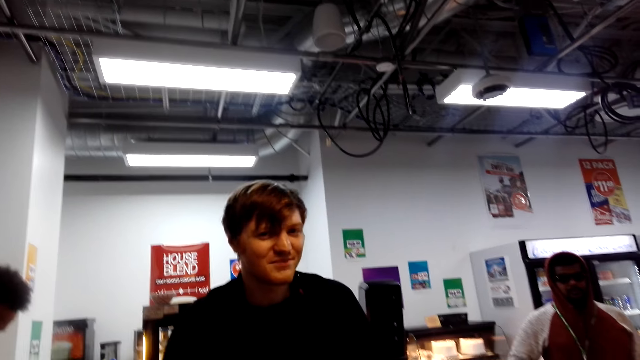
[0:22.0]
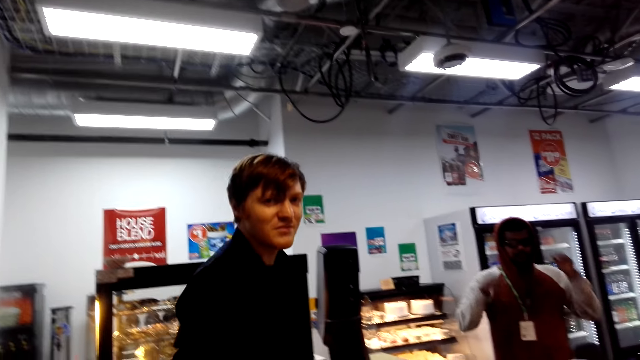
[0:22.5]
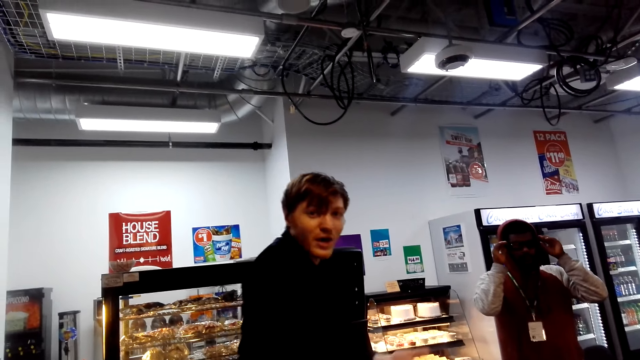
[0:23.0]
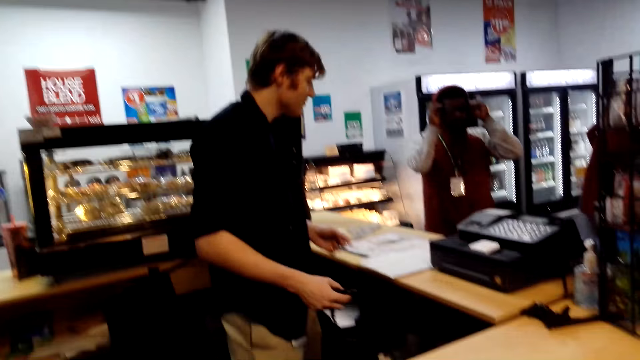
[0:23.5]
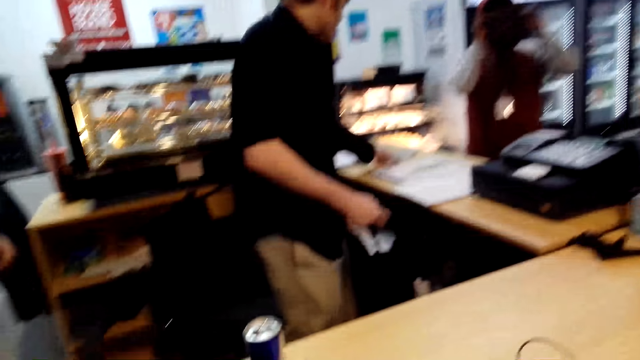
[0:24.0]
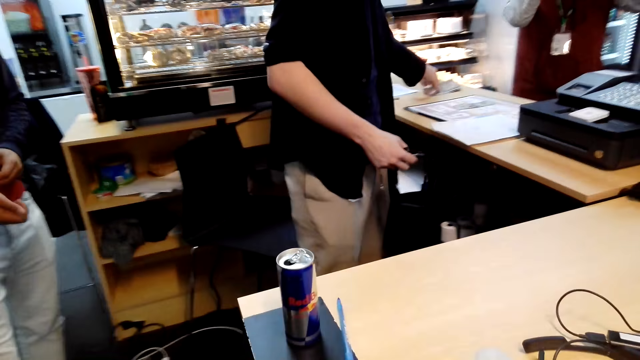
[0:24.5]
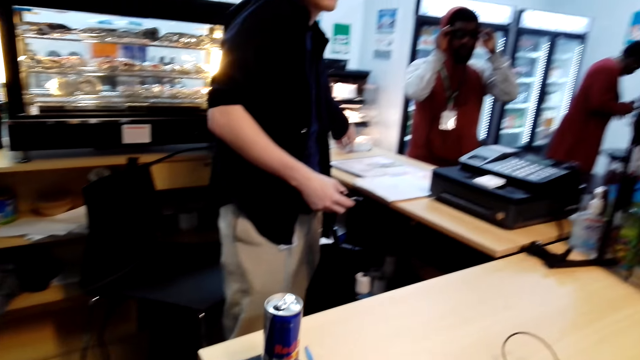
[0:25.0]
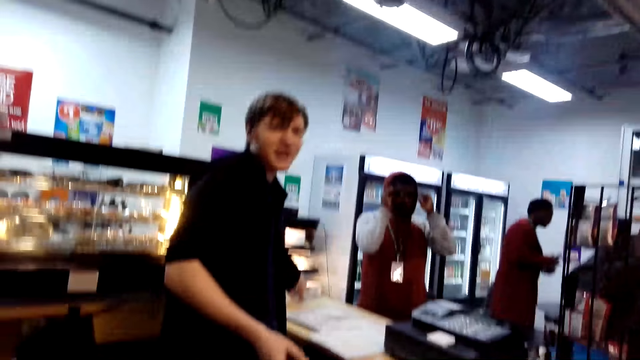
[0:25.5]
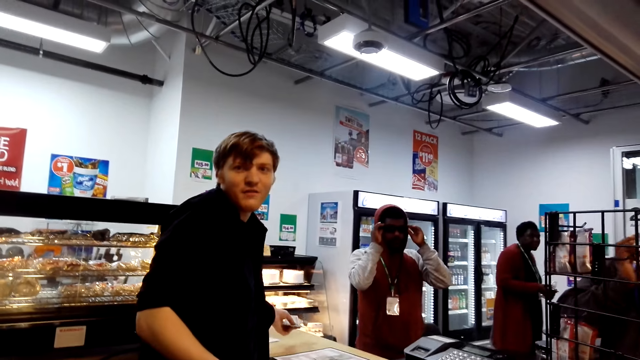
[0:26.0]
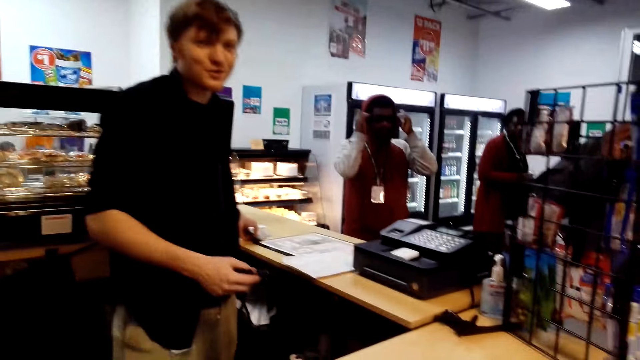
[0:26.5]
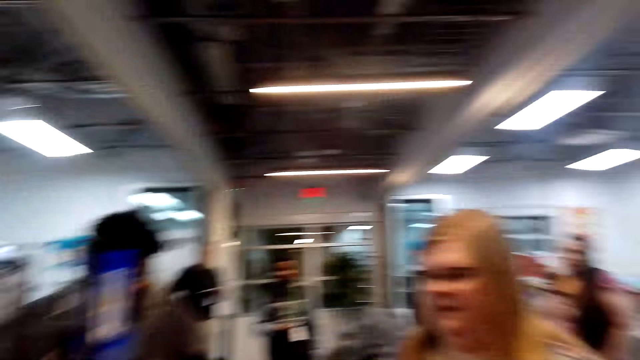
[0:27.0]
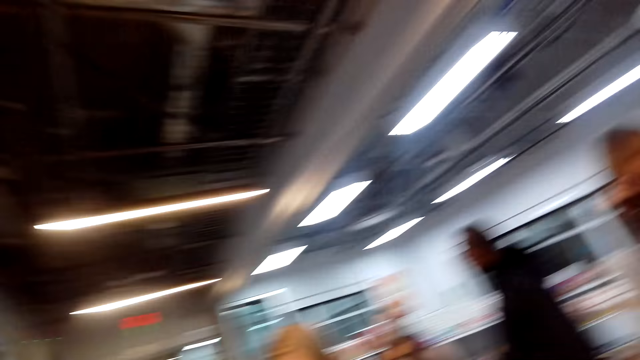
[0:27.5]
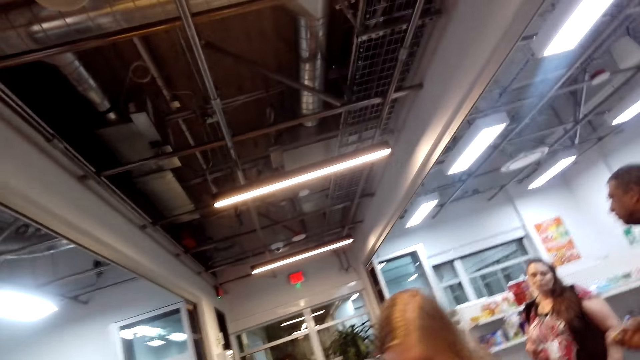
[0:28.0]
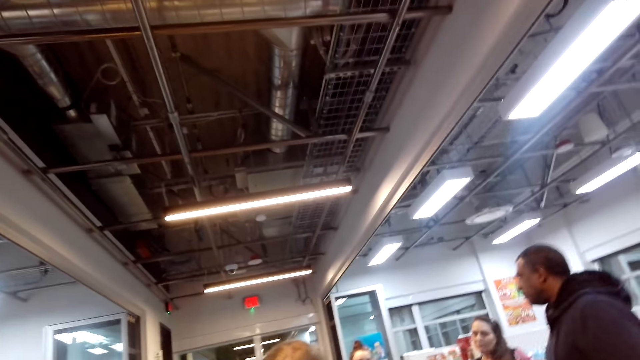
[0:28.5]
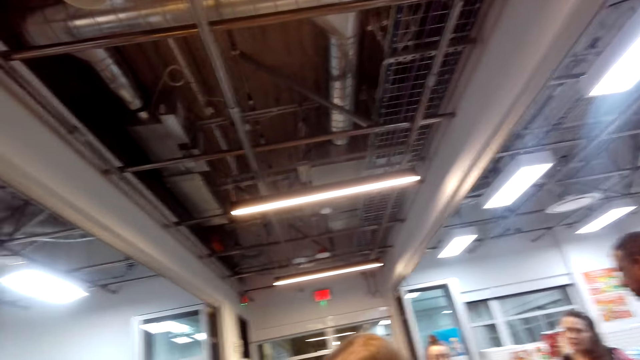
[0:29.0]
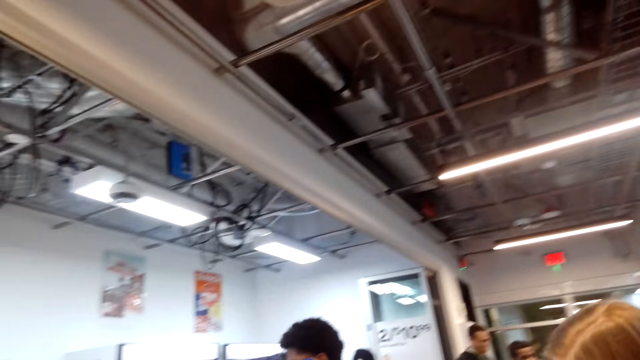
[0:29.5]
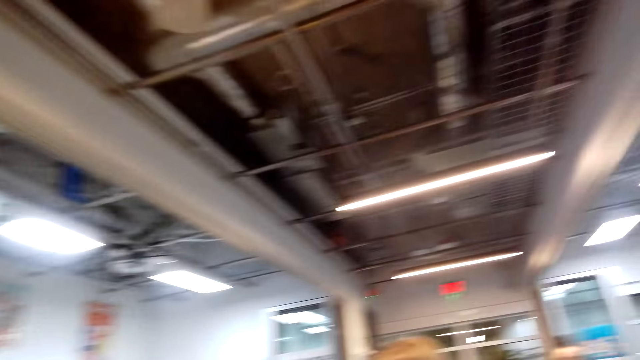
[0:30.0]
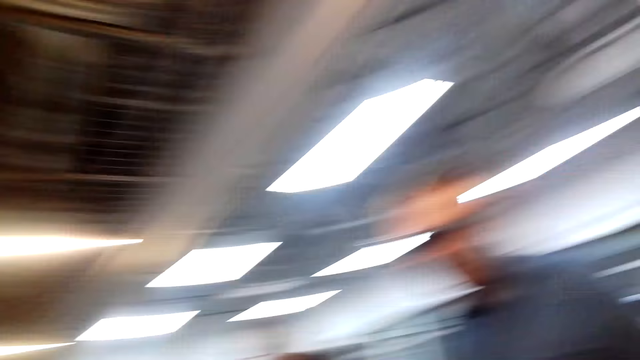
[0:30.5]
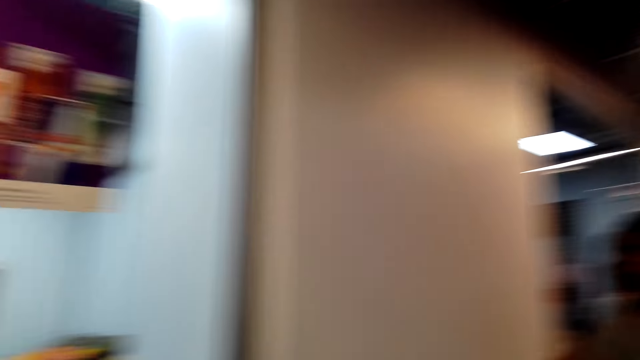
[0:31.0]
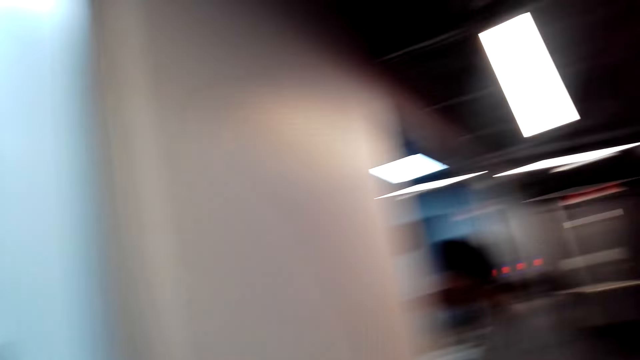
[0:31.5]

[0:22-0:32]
A person adjusts the eye glasses. A man picks money from the table. Another person picks a piece of paper on the table. Another person walks in the room. The camera wearer looks around. Another person walks in the room.

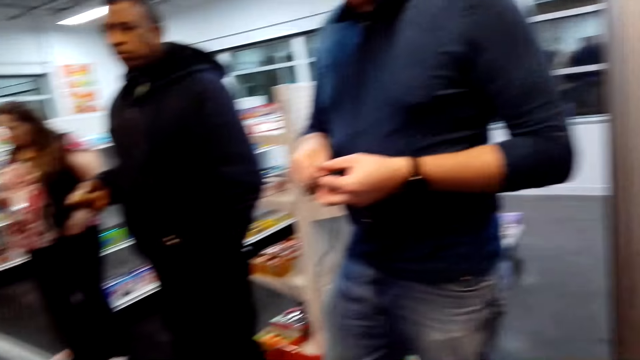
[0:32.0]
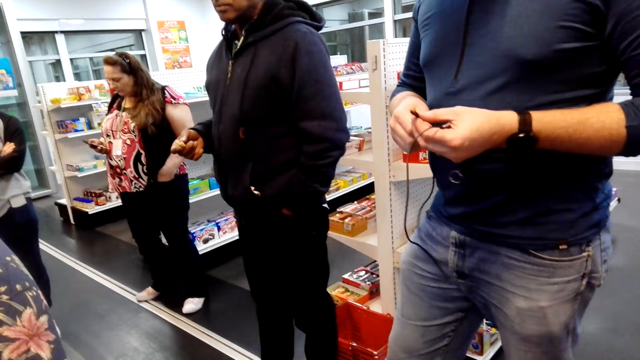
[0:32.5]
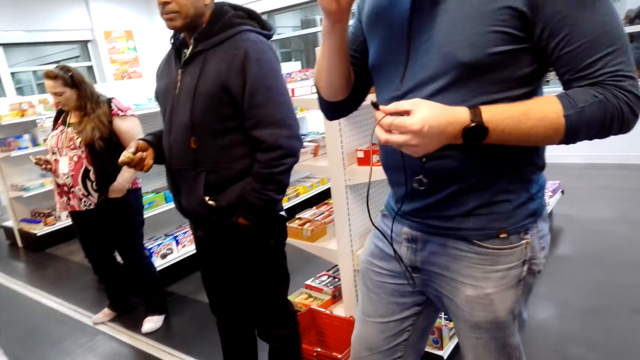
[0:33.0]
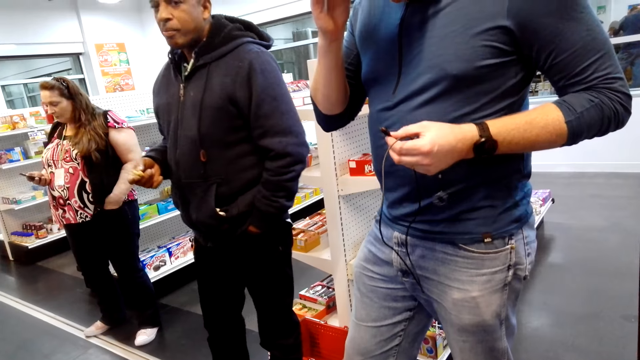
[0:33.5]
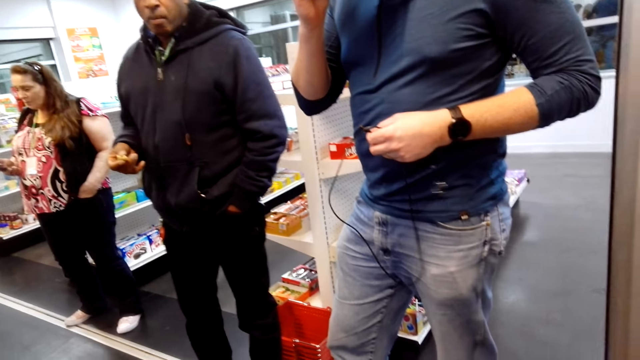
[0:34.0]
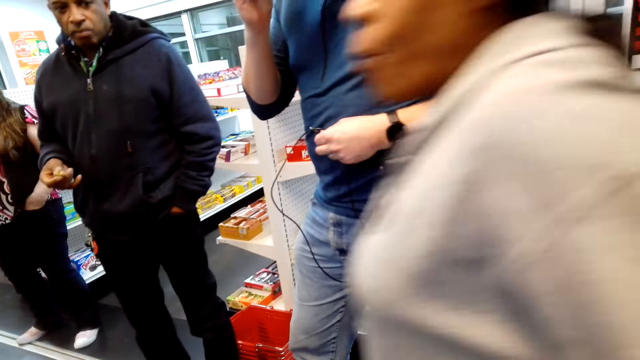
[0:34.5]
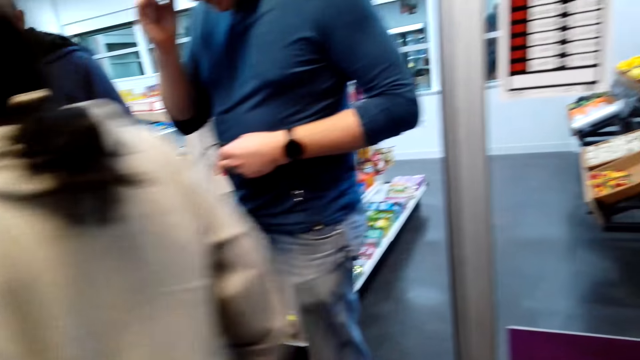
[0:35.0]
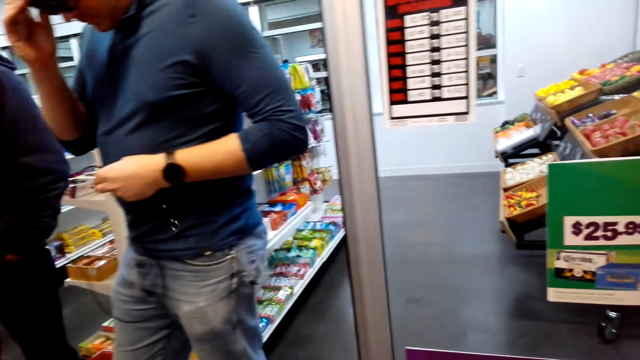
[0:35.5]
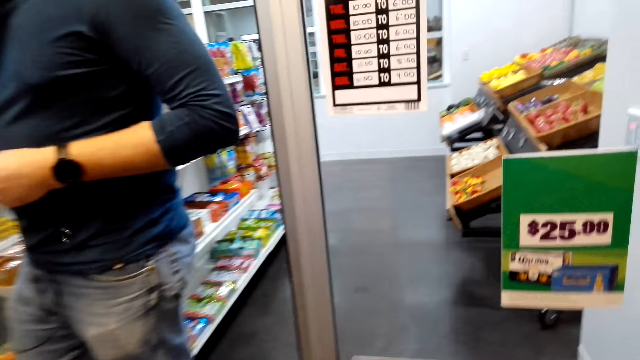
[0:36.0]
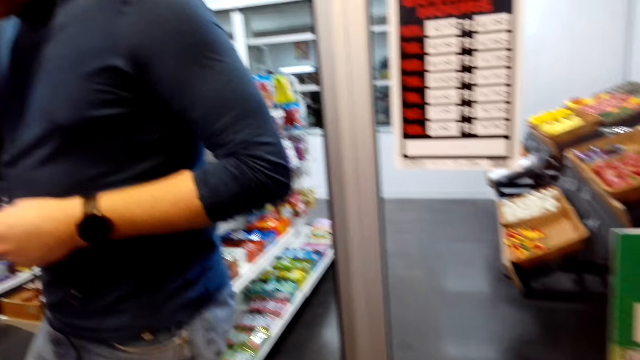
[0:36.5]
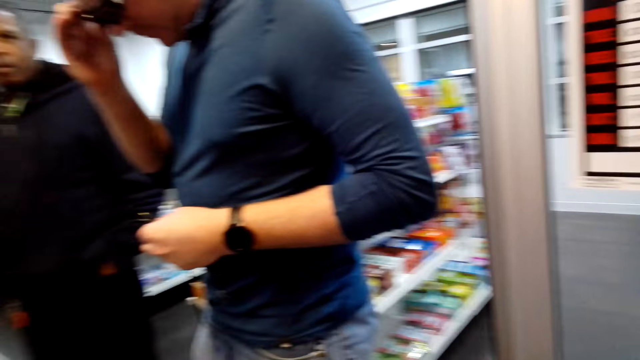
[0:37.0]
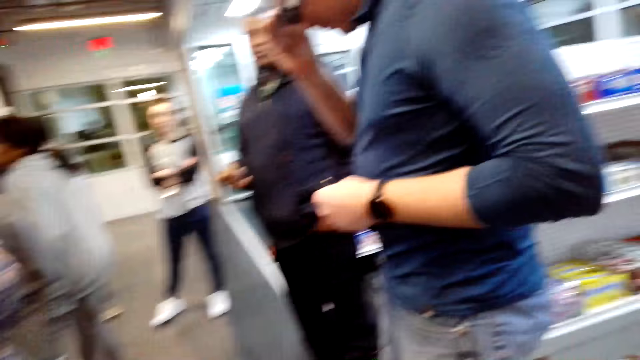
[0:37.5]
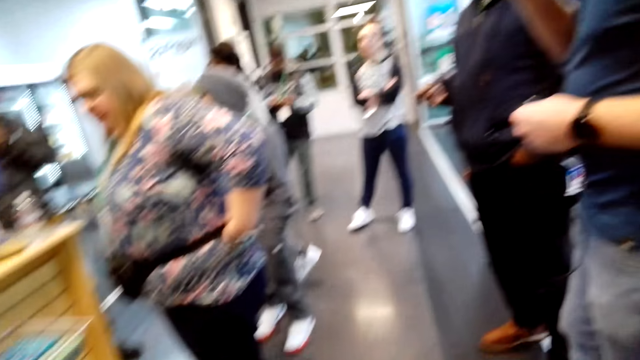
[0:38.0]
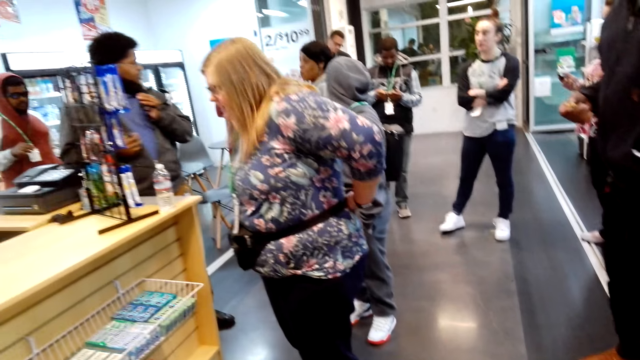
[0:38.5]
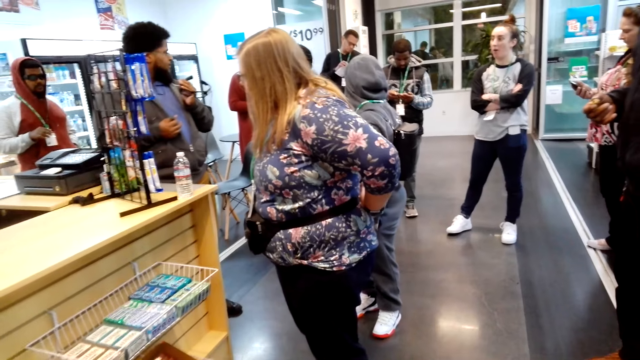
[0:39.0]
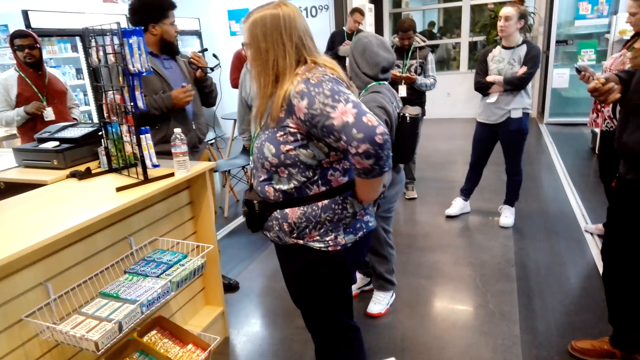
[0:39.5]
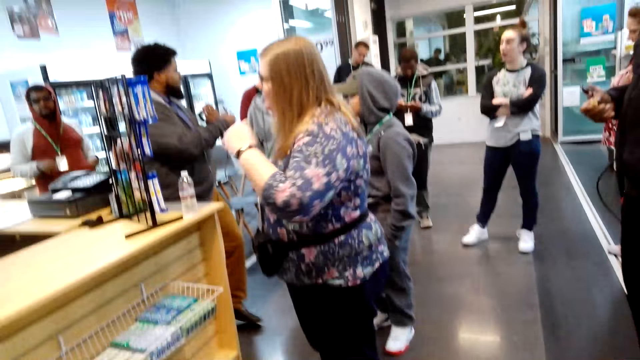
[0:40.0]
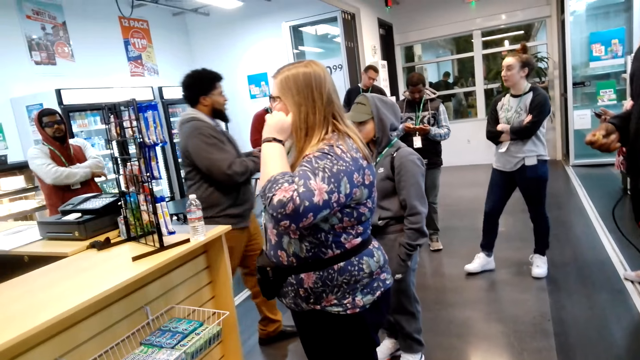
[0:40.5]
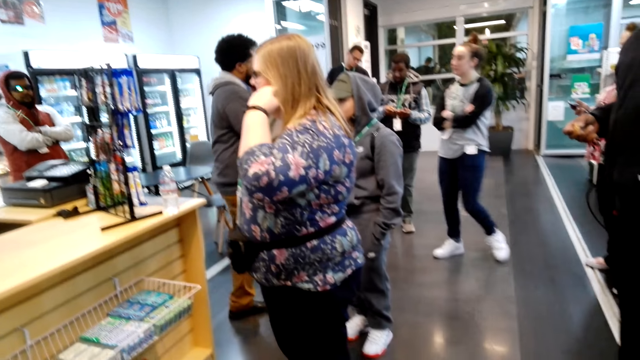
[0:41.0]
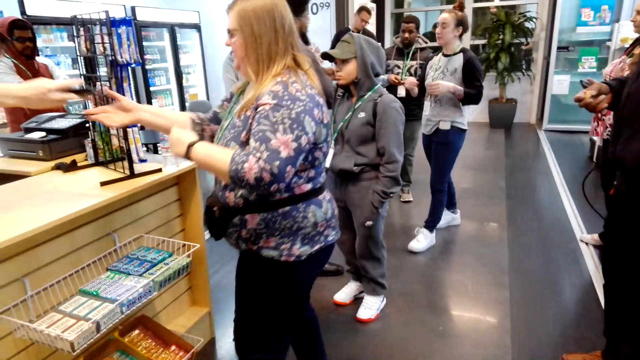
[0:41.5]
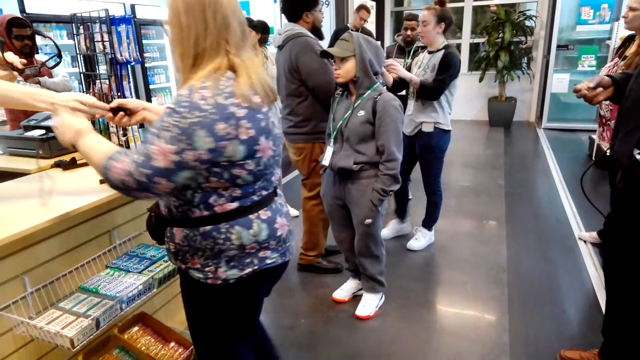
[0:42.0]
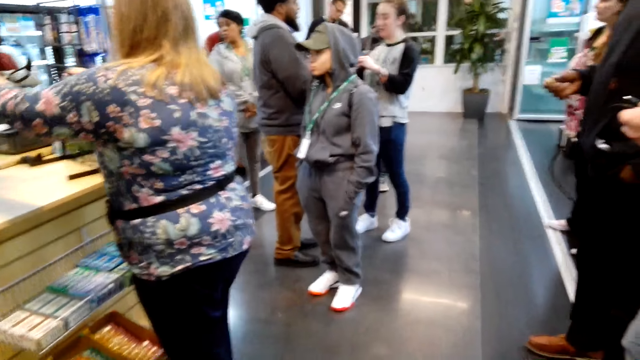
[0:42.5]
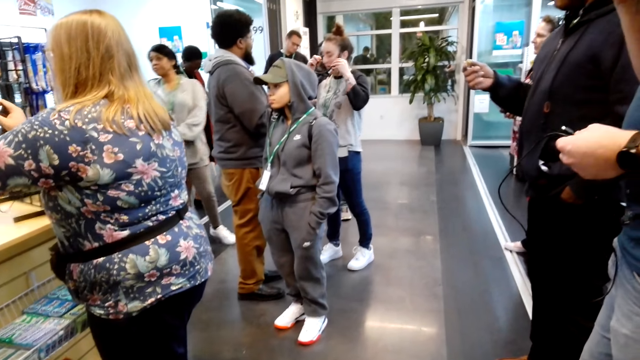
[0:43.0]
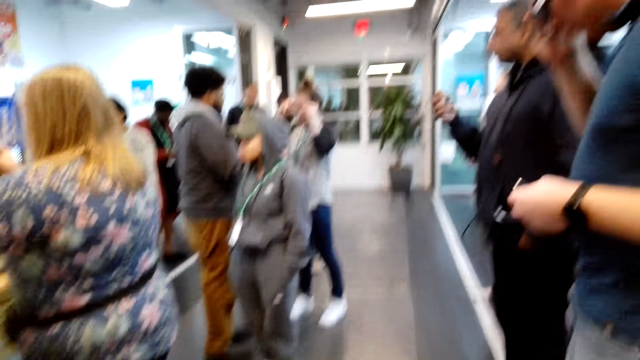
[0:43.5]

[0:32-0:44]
A person holds eye glasses. Another person scrolls a phone. Another person chews. A man stands. Another person walks in the room. Another person ties a bag on the waist. A woman adjusts her belt and picks up a cable.
